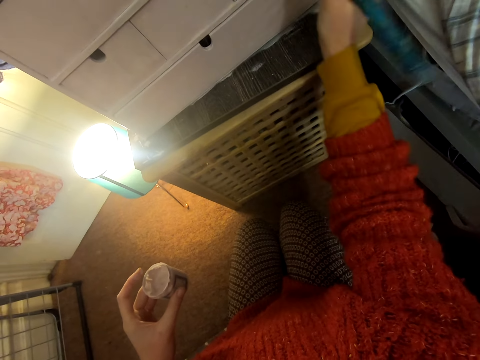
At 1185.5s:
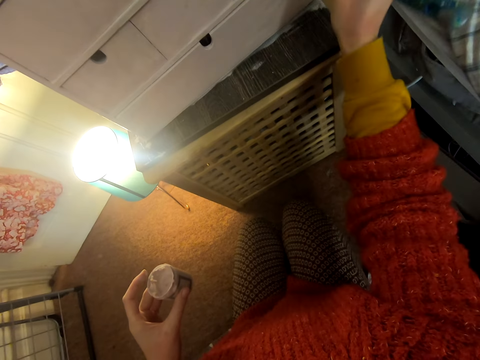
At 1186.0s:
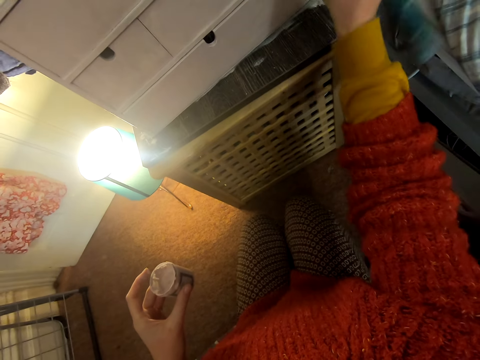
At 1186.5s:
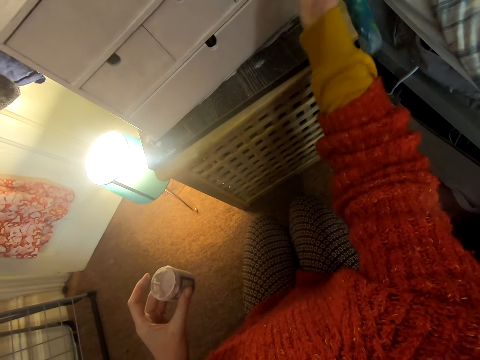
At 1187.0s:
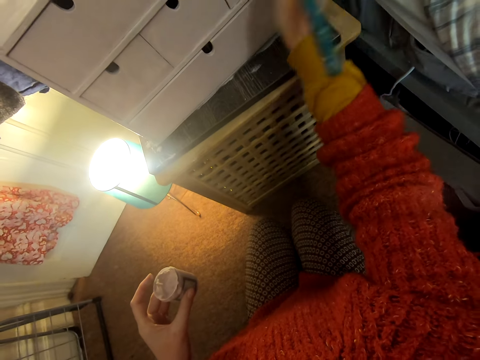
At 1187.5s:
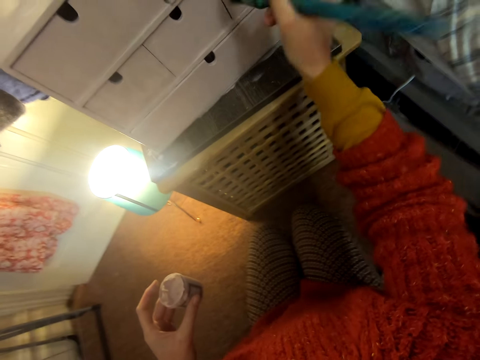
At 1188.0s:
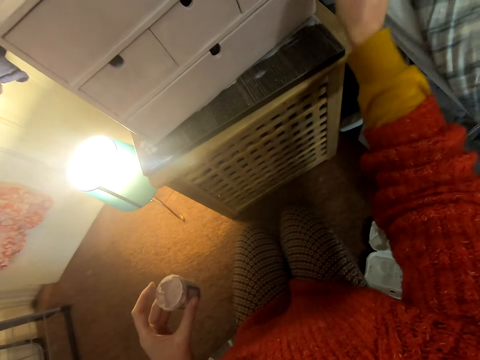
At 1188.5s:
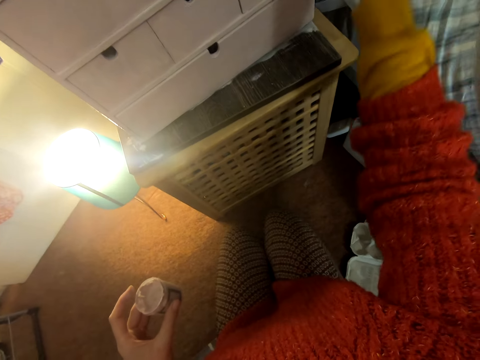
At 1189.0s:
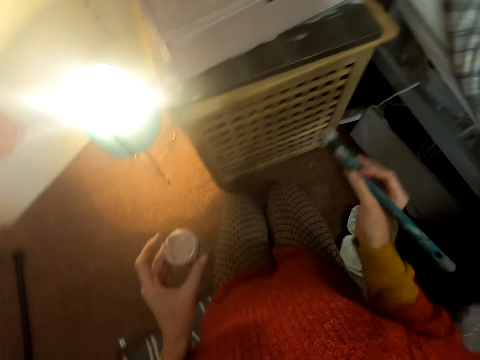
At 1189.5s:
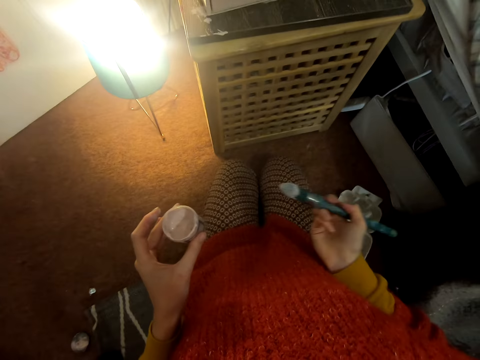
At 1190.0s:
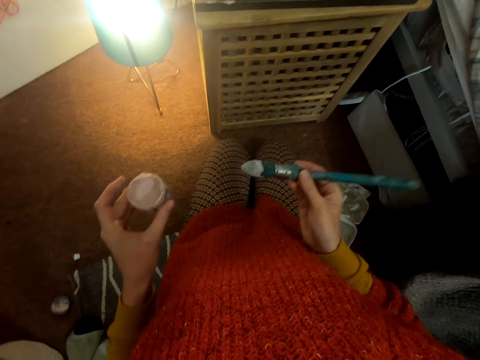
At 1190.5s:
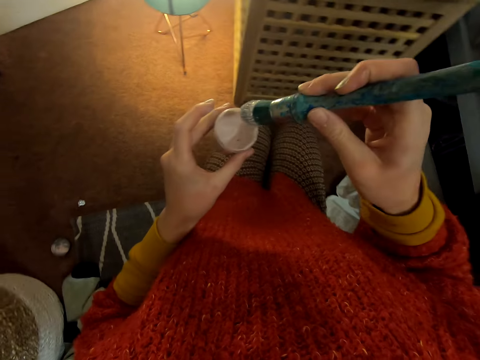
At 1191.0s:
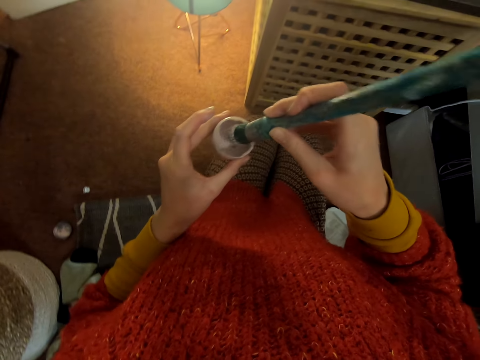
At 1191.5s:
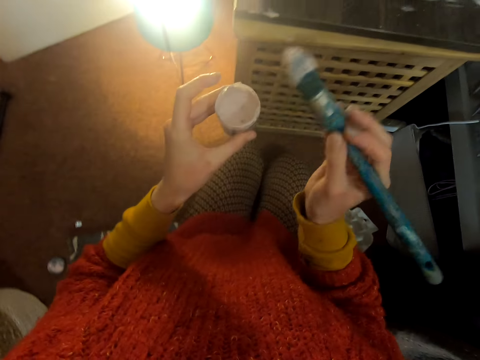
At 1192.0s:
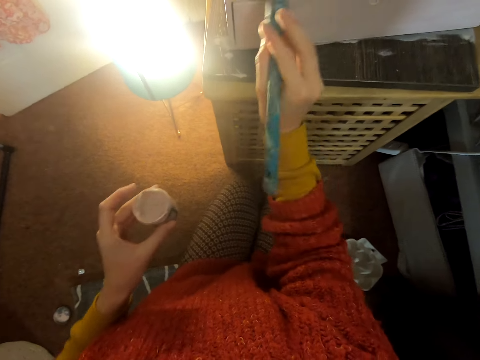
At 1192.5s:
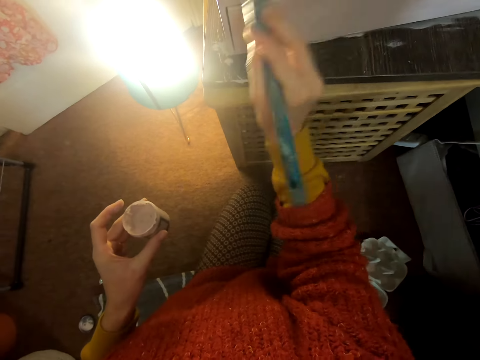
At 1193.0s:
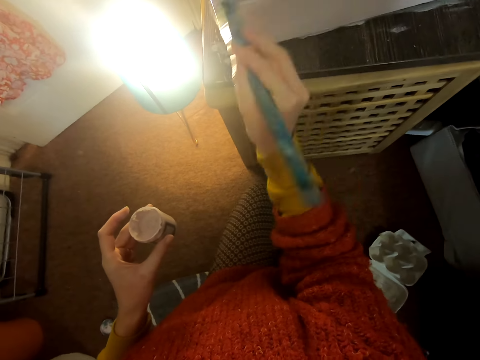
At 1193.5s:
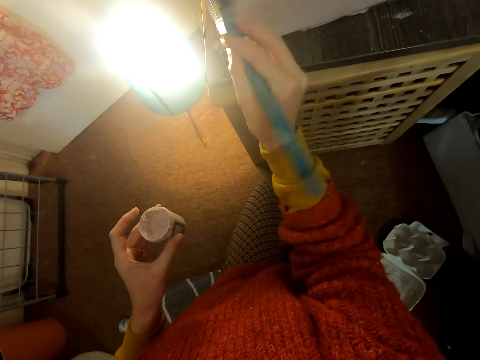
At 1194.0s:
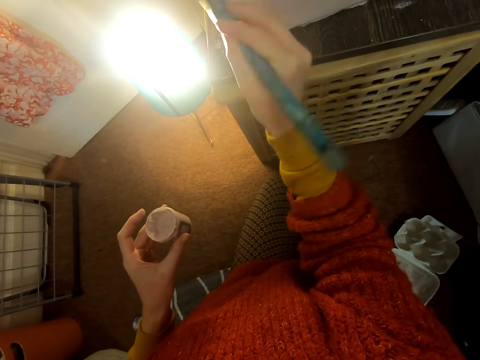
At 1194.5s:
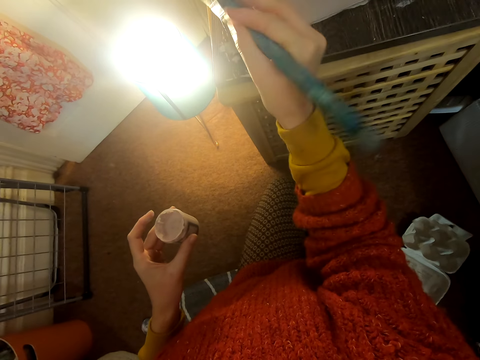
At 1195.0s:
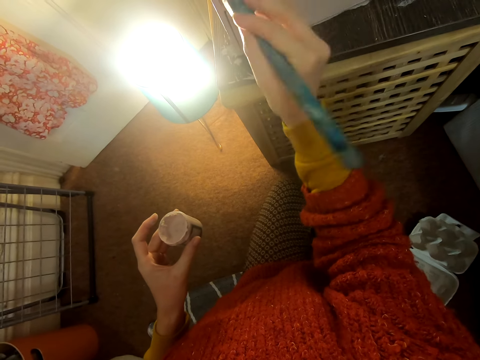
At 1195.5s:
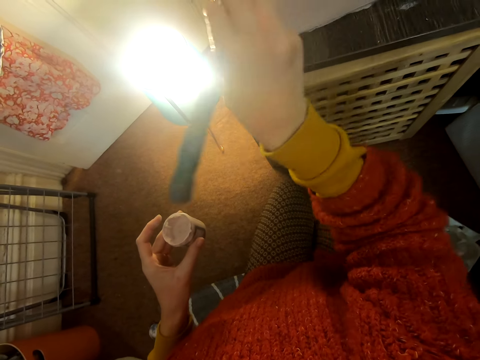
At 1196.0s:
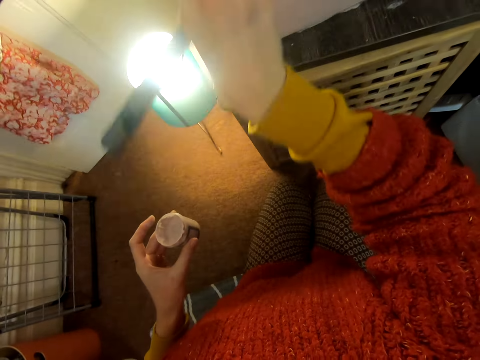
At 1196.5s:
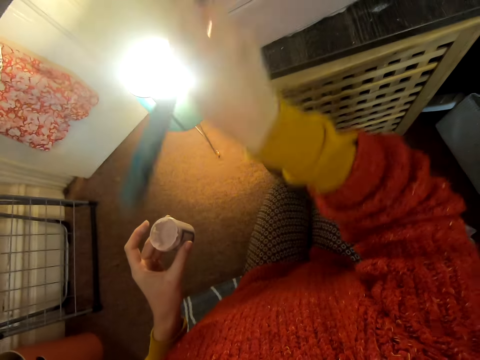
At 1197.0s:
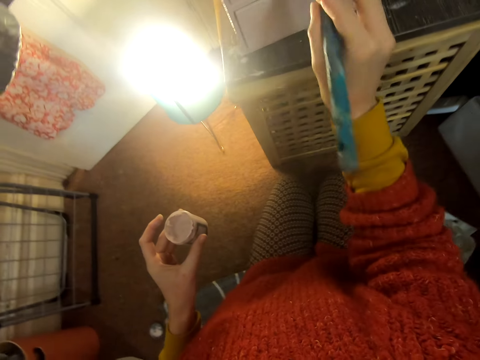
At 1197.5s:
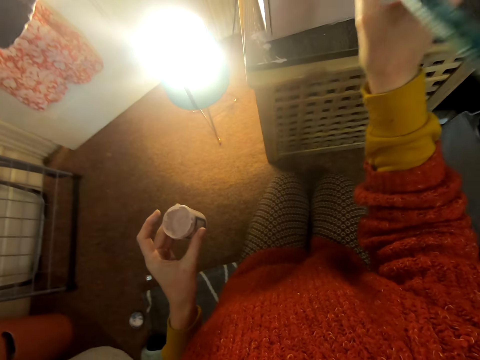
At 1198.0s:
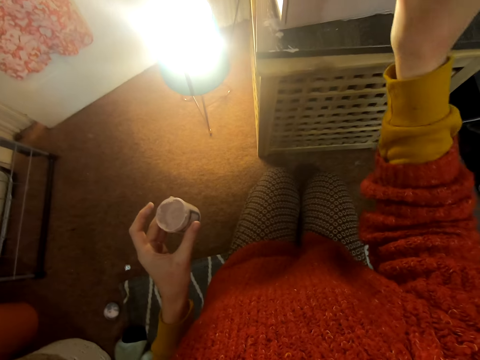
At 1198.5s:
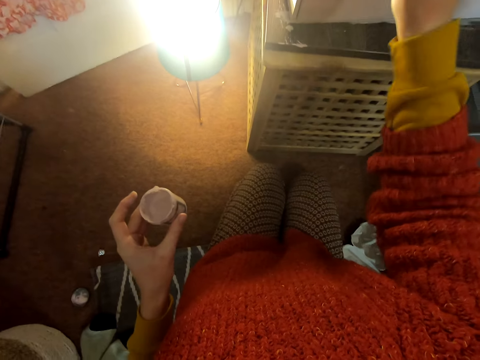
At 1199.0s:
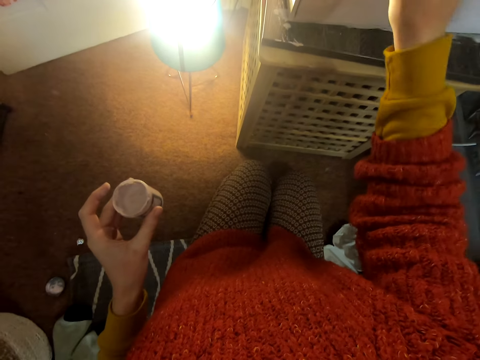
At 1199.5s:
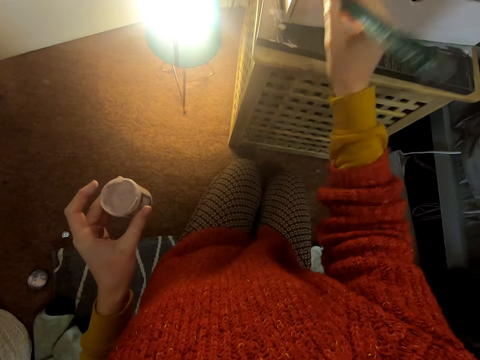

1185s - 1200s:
The camera wearer moves the right hand. They look at the chest of drawers. They lift the brush. They dip the paintbrush in the paint. They lift the brush. They paint the chest of drawers.

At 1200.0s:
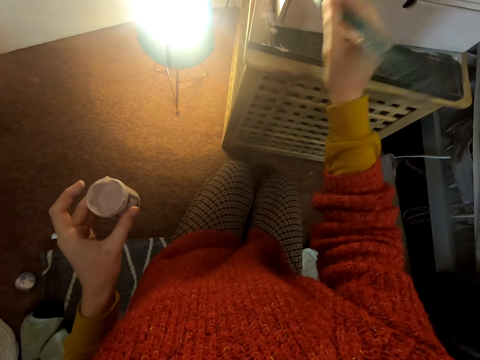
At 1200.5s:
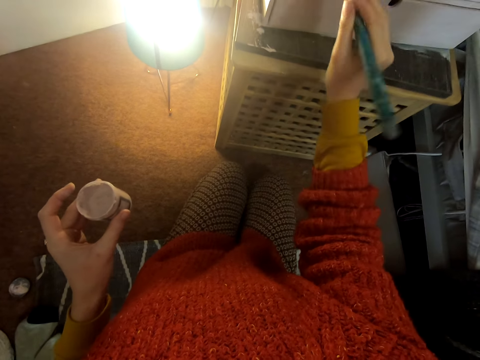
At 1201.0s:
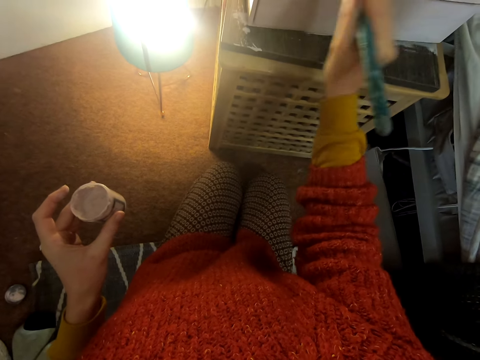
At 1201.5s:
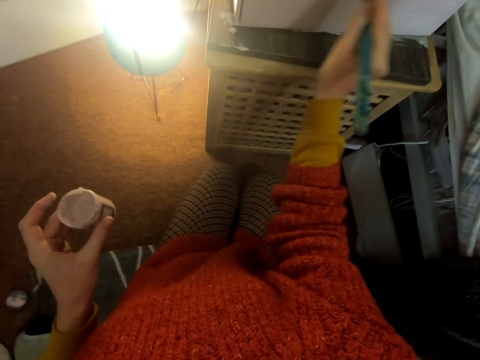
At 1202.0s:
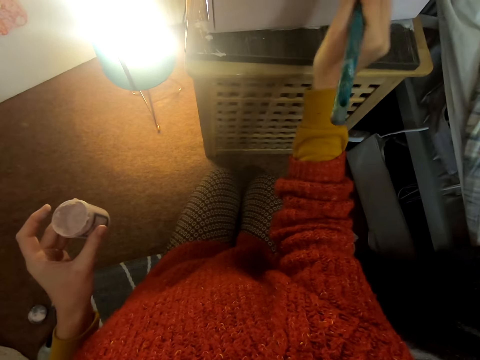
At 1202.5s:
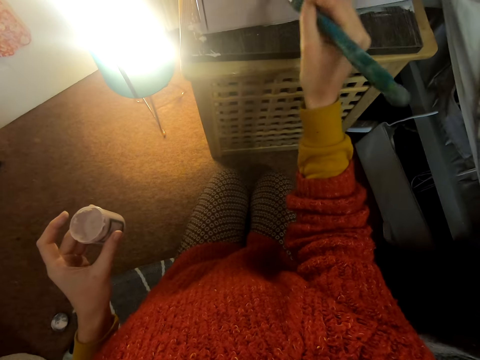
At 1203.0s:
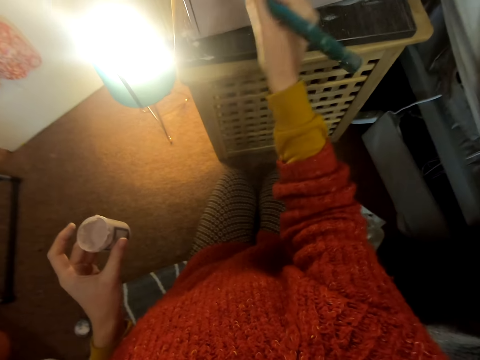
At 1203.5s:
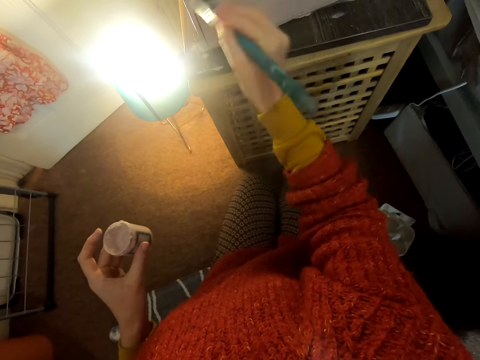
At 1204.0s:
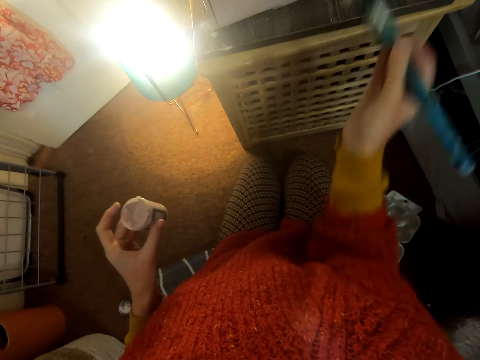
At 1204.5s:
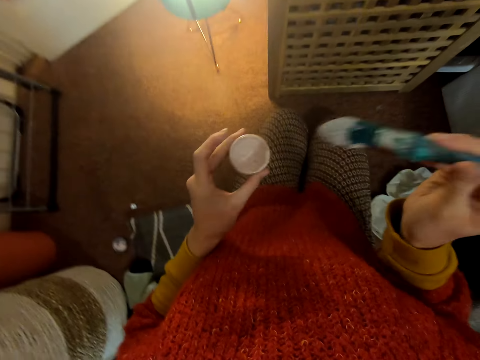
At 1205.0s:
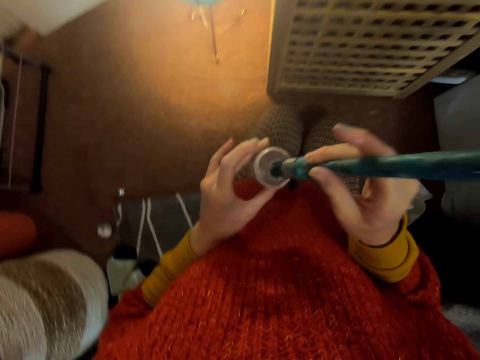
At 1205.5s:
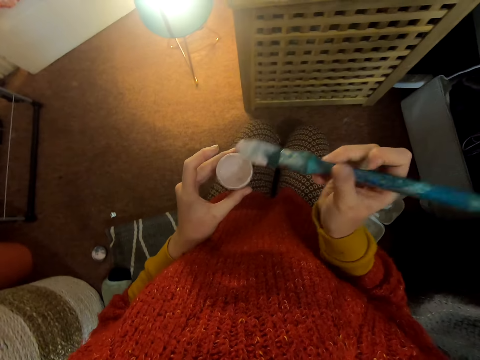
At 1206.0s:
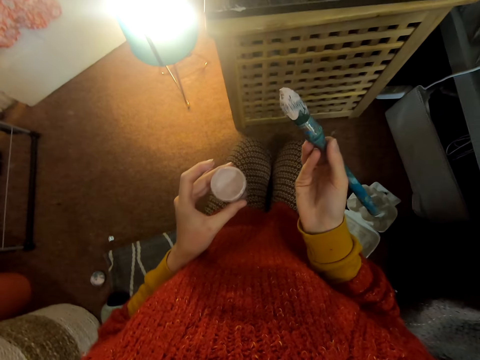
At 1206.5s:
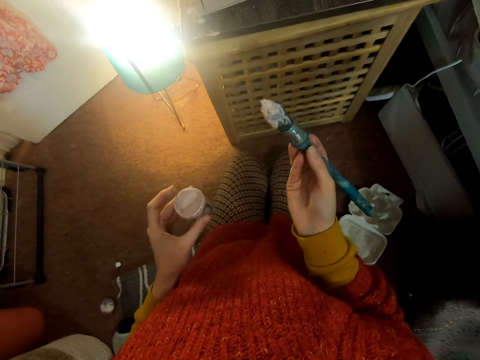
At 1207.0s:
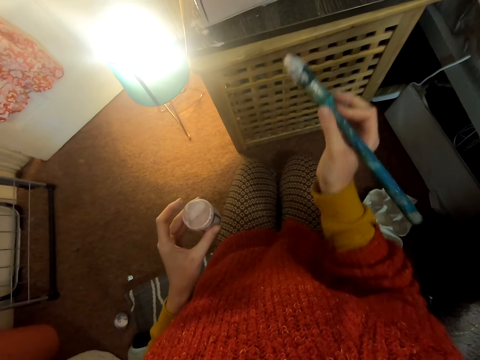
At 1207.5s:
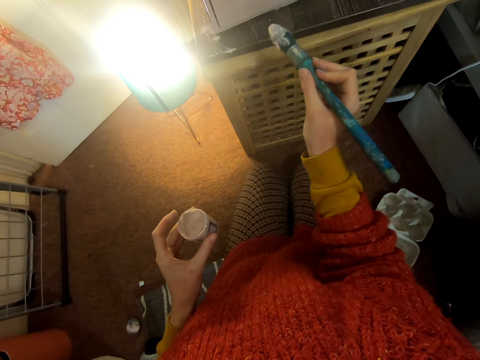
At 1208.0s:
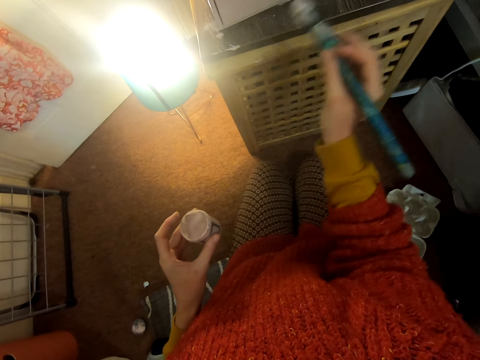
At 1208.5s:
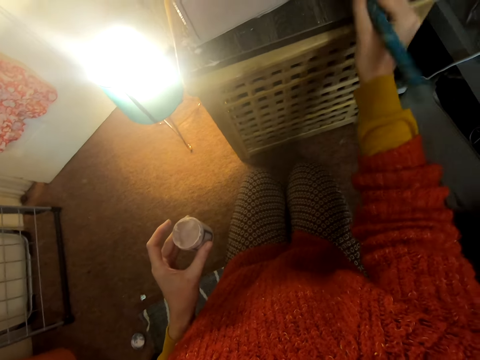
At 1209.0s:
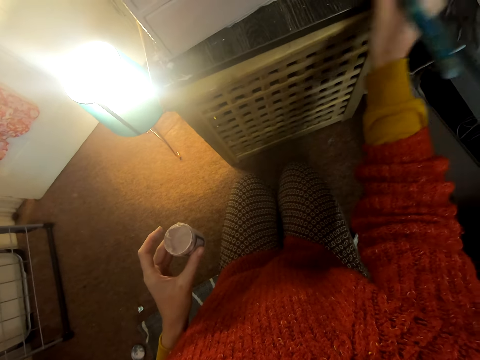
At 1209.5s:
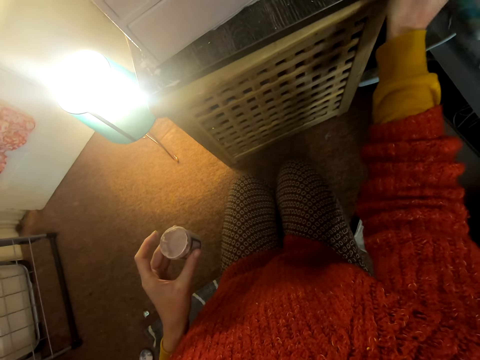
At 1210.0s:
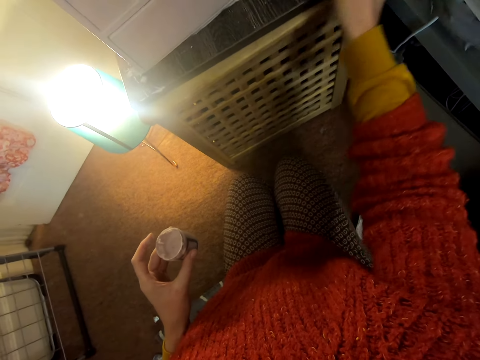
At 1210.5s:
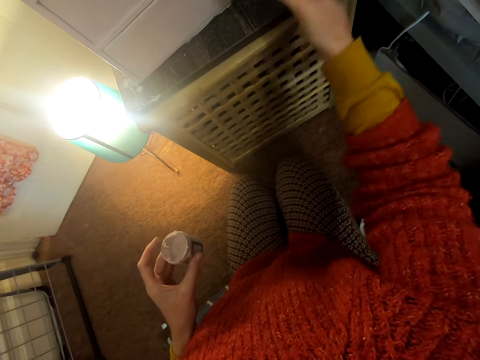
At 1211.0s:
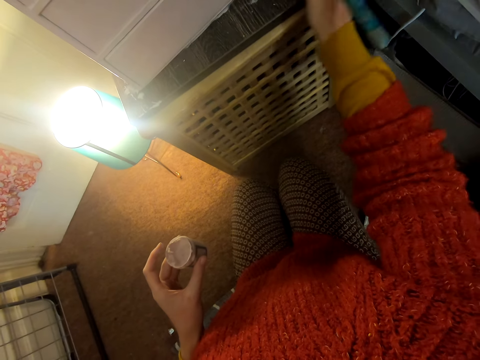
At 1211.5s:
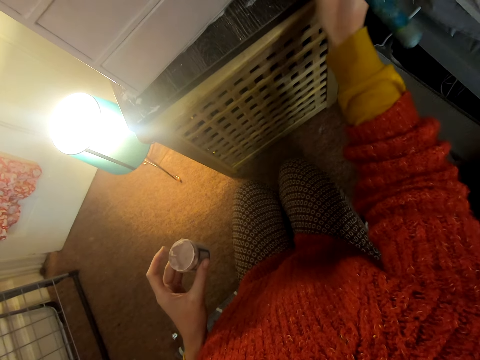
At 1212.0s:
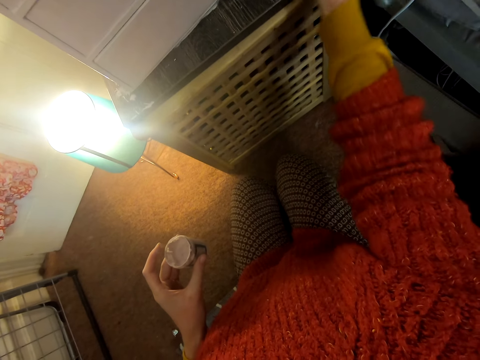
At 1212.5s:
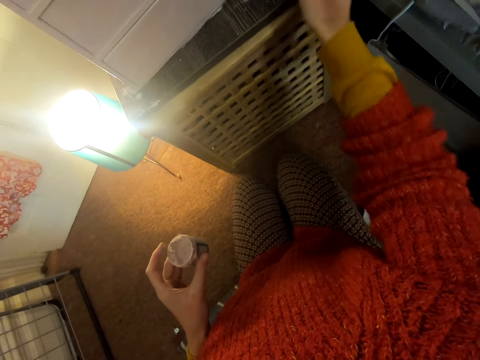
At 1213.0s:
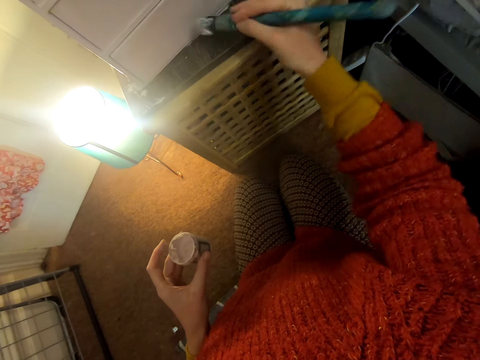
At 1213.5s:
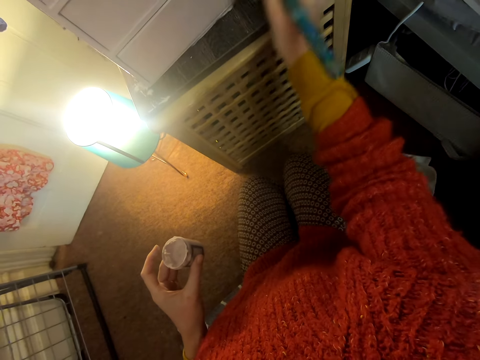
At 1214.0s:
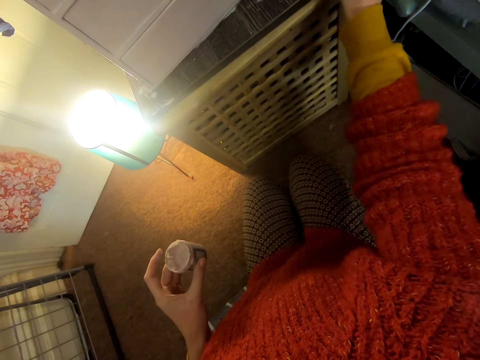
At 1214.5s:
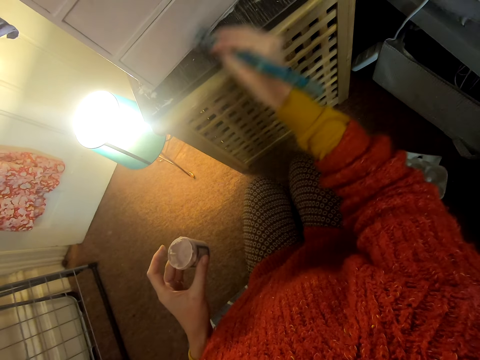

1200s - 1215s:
The camera wearer pulls back the right hand. They dip the paintbrush in the paint. They lift the brush. They look at the chest of drawers. They paint the chest of drawers.
